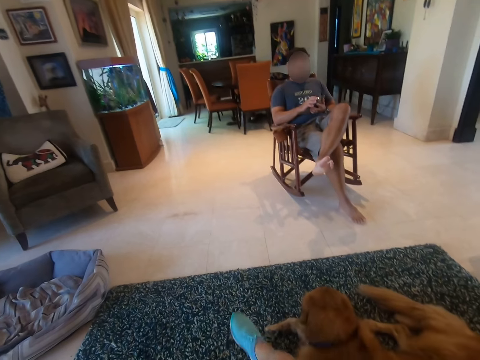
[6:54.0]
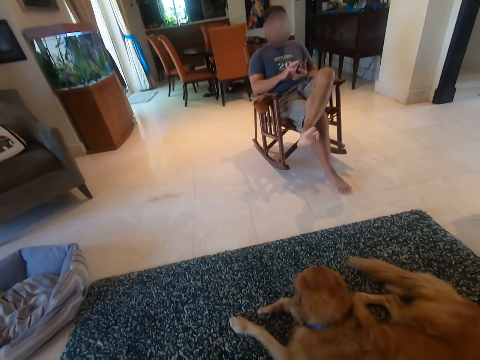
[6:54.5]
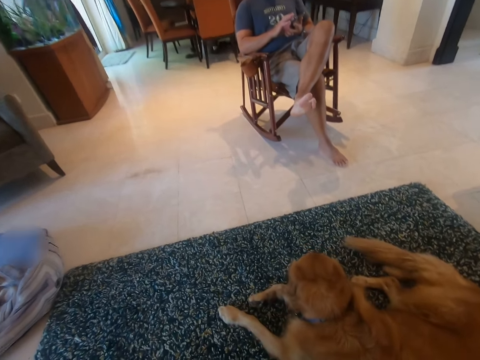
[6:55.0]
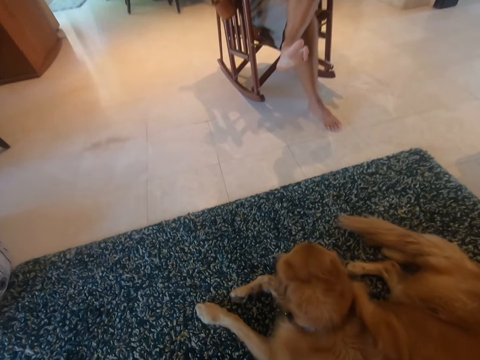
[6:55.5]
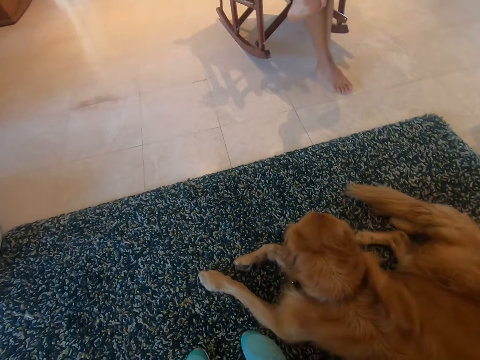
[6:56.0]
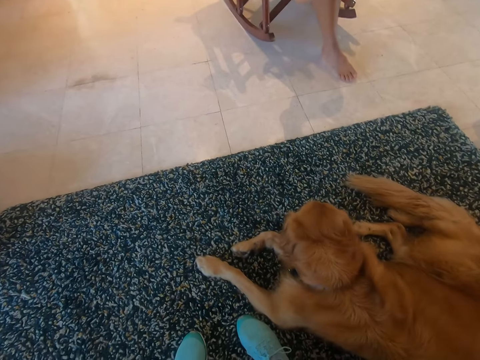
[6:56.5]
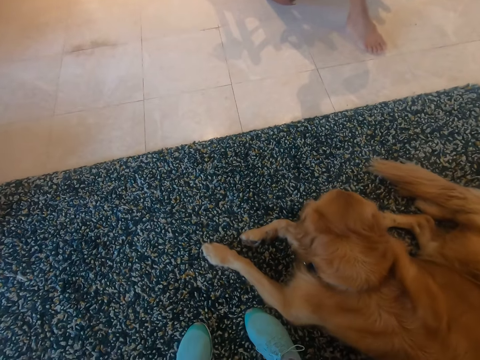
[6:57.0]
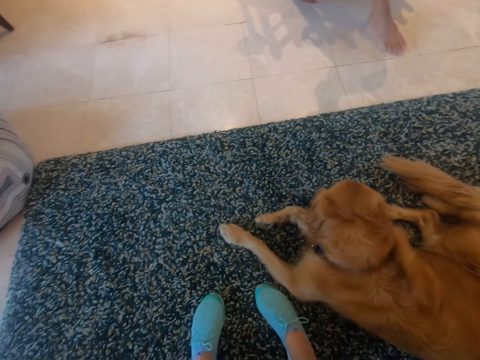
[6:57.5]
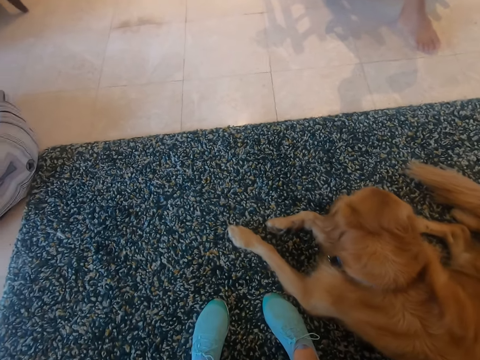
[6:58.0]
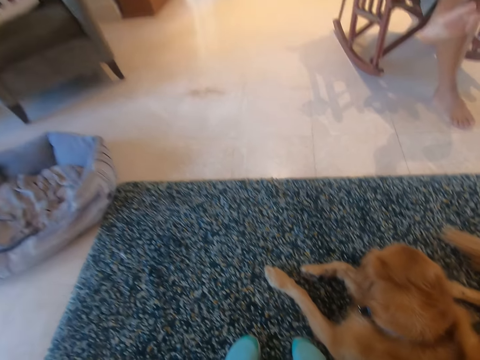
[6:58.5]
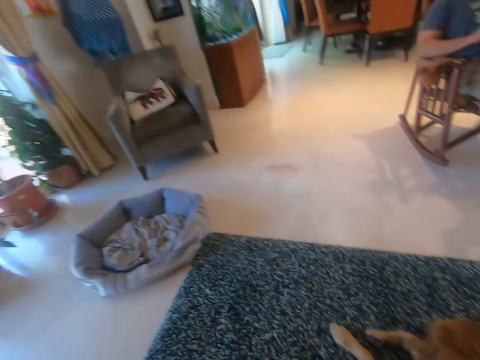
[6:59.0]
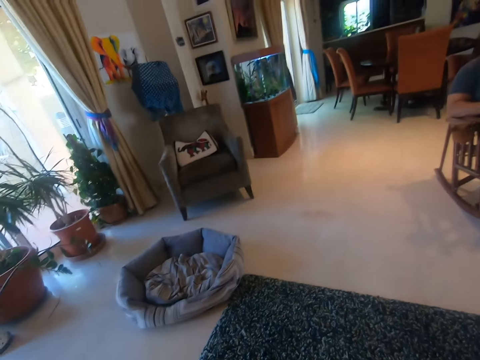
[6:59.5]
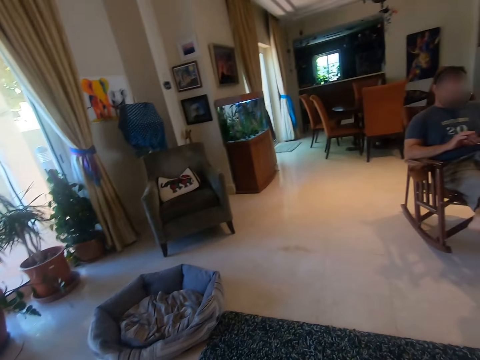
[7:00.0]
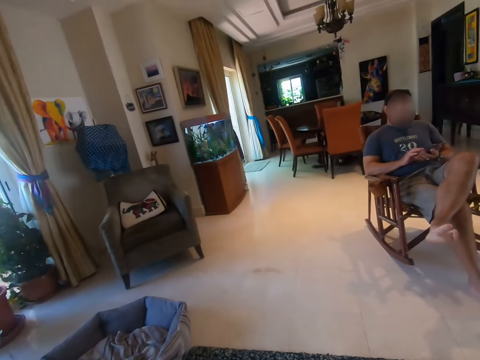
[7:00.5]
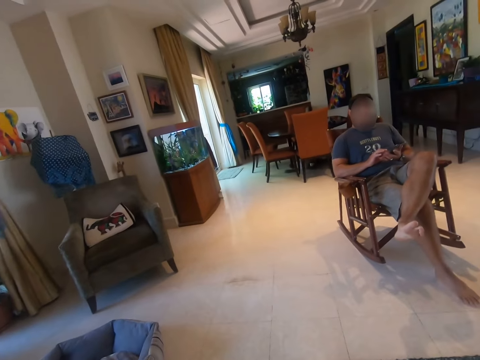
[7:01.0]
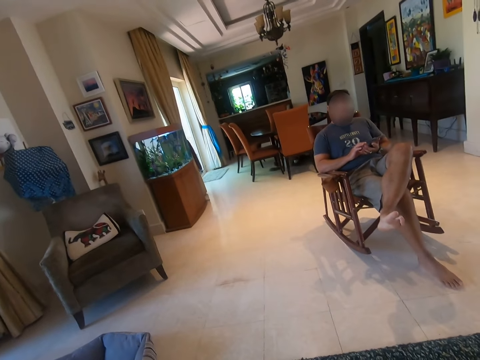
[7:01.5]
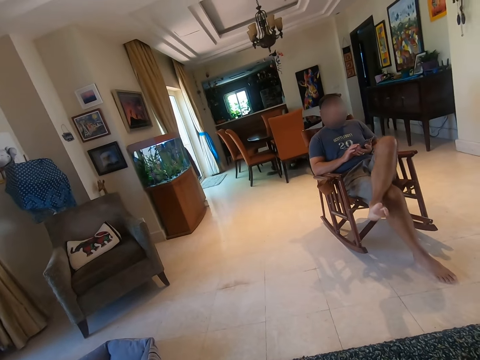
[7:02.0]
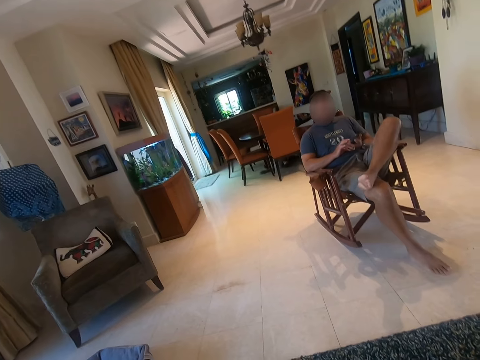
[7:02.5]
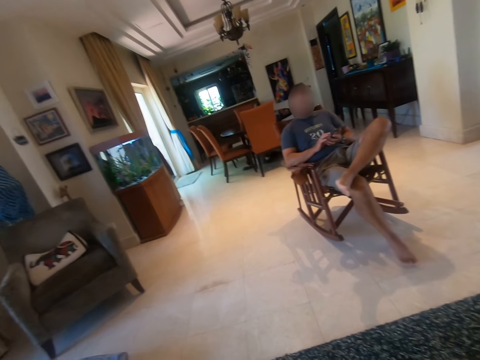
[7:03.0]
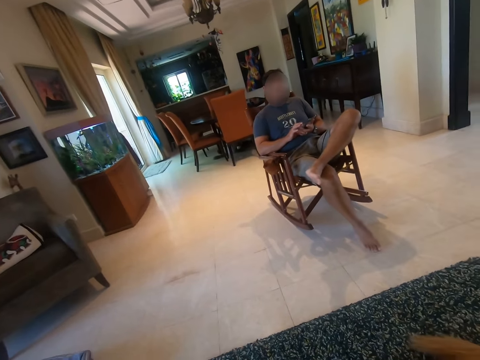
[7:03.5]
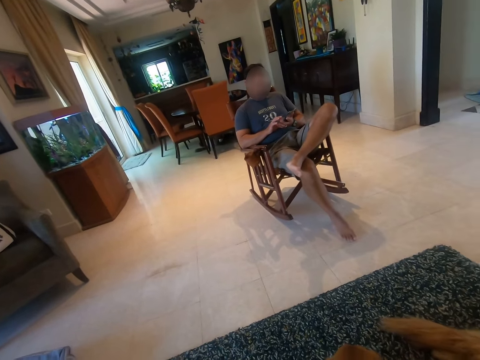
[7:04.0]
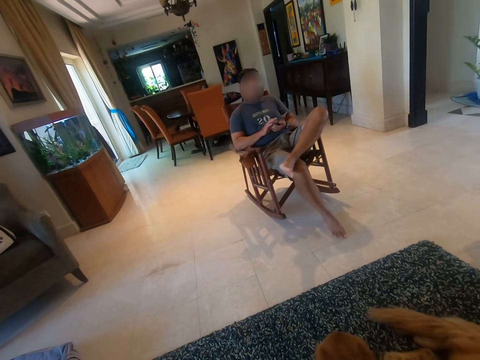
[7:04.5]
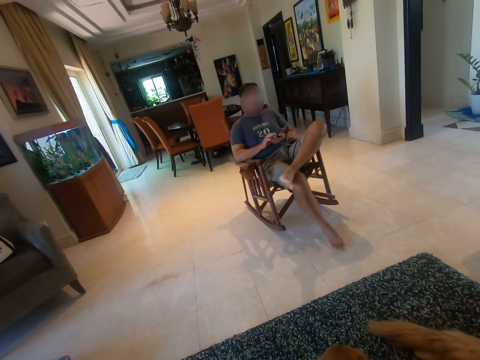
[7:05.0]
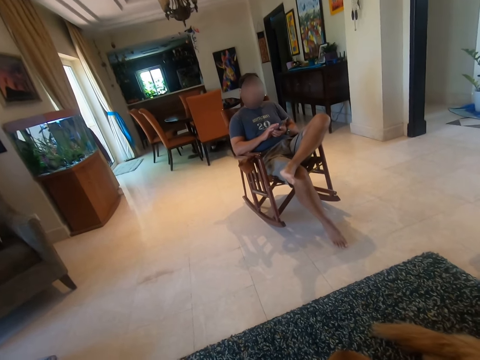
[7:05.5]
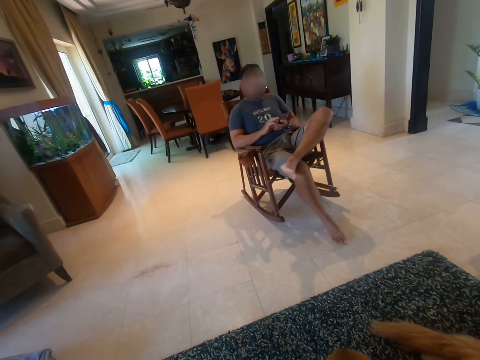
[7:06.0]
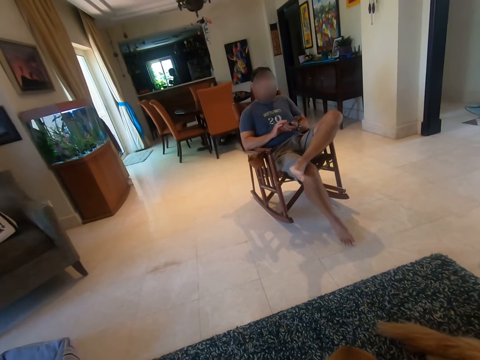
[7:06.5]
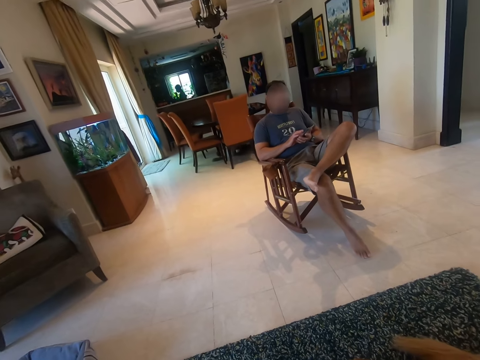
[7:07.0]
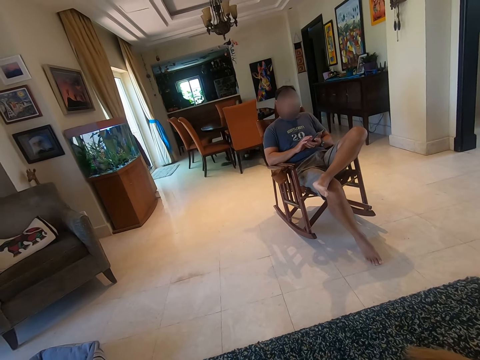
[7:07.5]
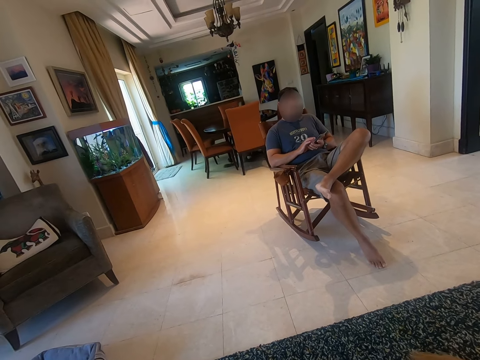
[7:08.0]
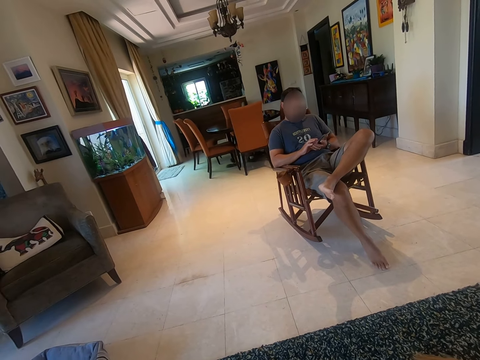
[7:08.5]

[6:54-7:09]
The camera wearer looks around the room. A person talks to the camera wearer. The camera wearer talks to the person. A man walks in the room.

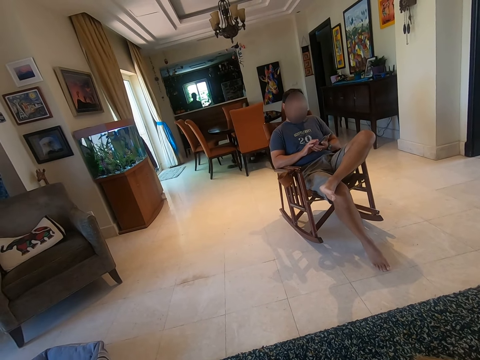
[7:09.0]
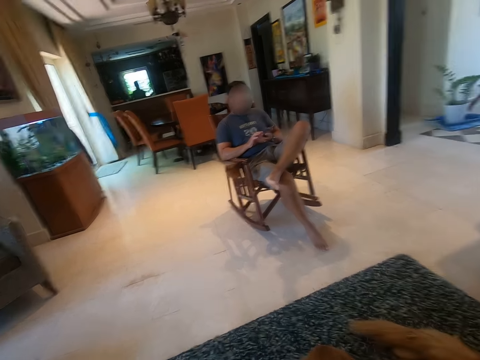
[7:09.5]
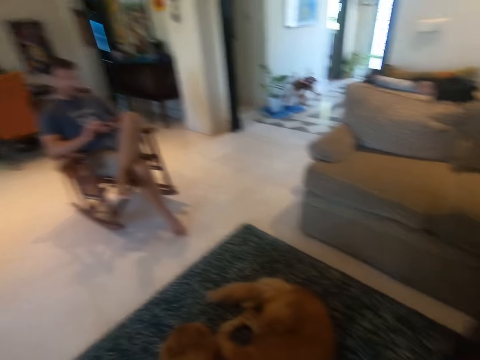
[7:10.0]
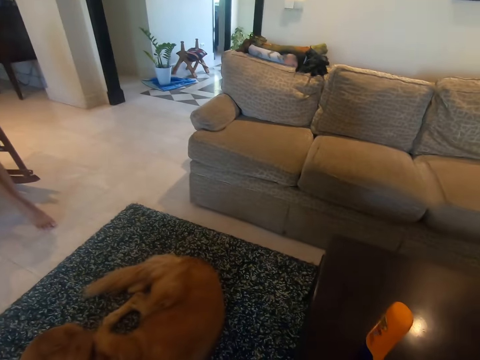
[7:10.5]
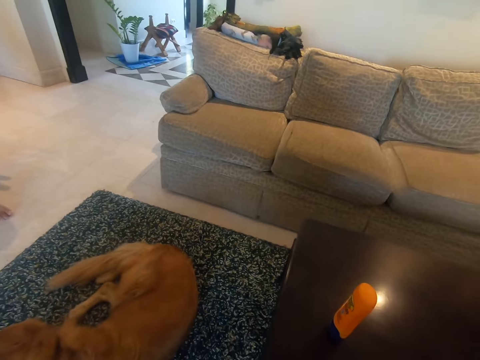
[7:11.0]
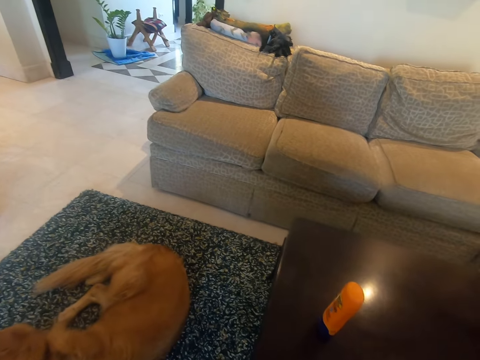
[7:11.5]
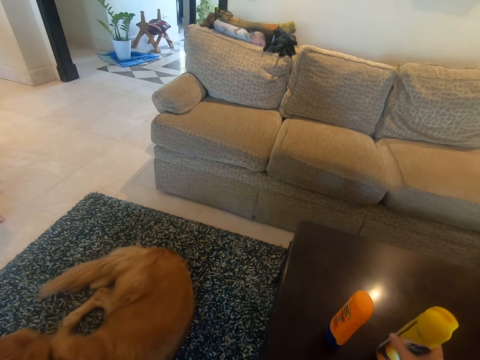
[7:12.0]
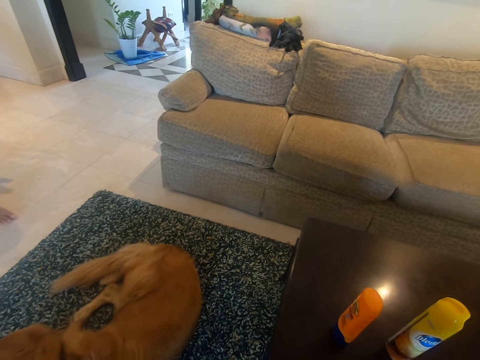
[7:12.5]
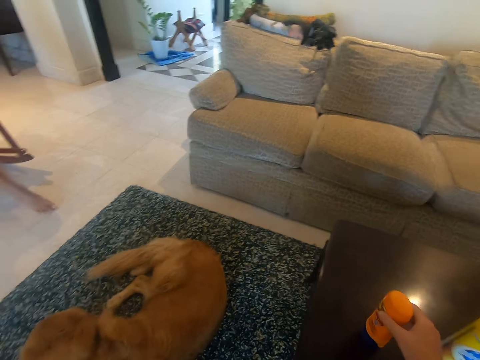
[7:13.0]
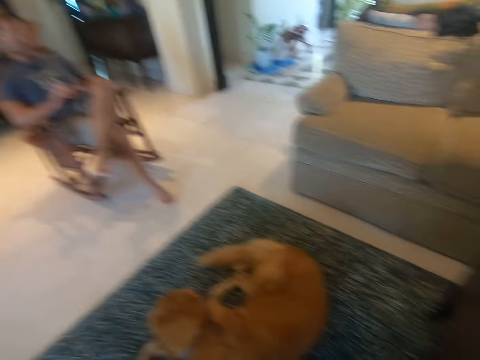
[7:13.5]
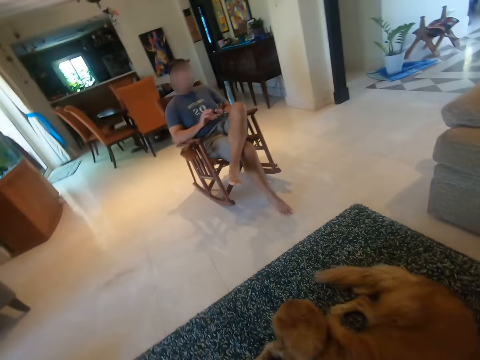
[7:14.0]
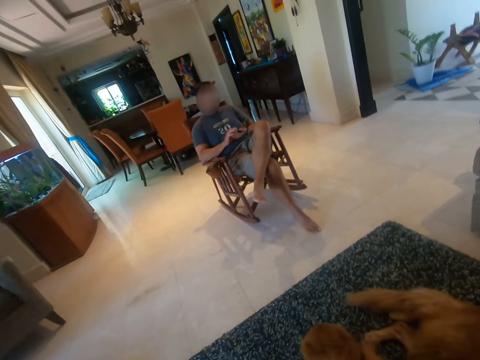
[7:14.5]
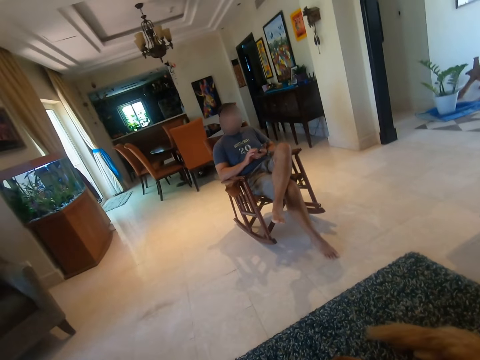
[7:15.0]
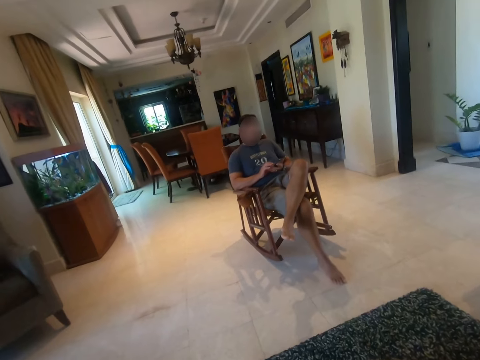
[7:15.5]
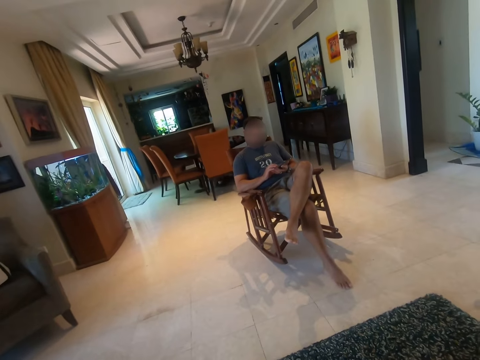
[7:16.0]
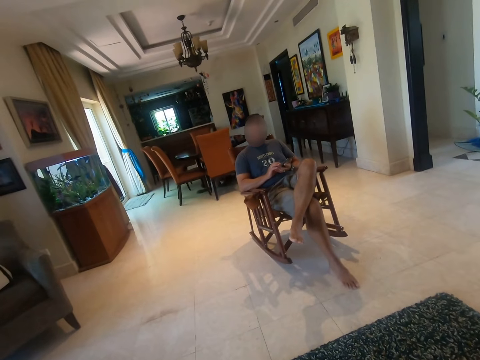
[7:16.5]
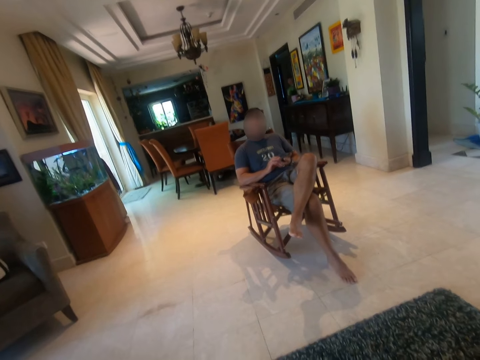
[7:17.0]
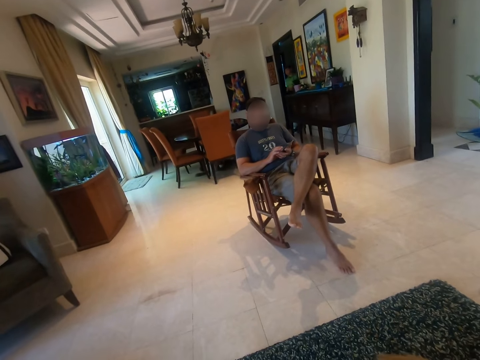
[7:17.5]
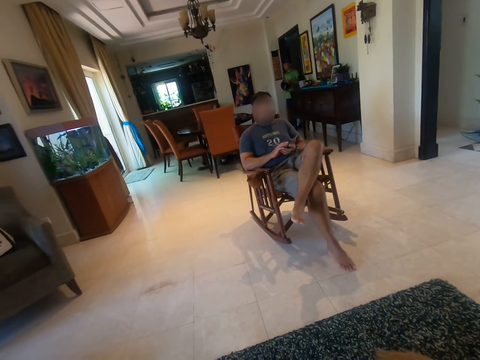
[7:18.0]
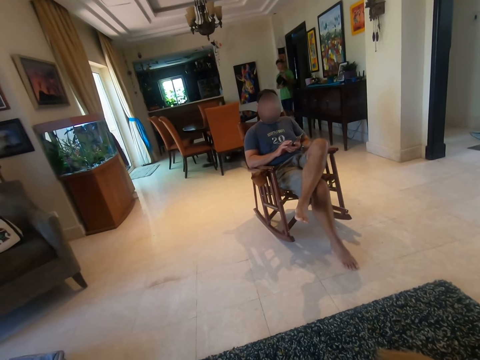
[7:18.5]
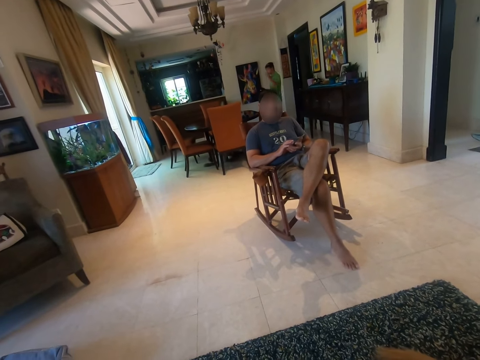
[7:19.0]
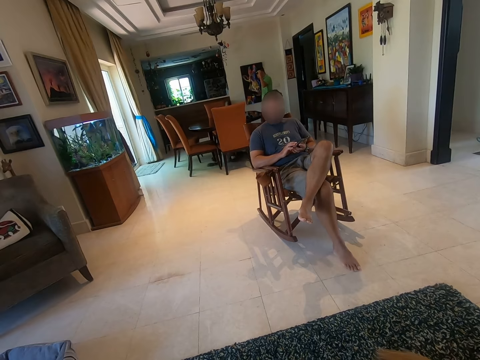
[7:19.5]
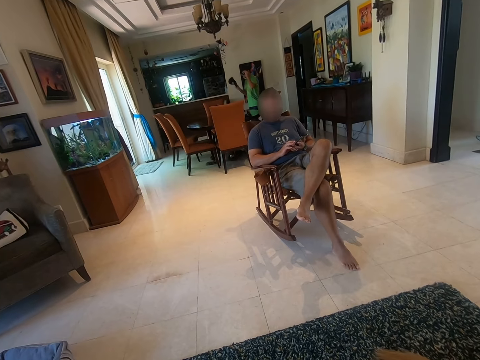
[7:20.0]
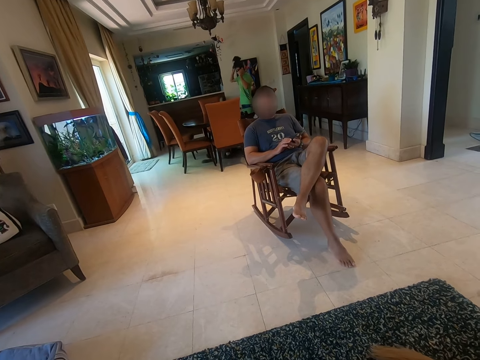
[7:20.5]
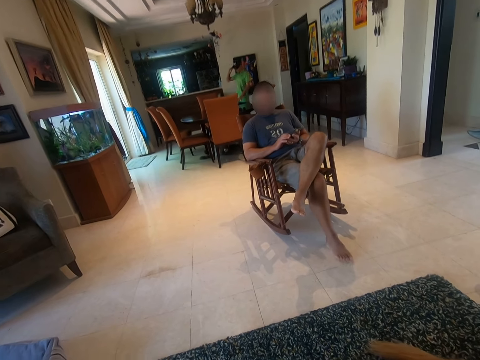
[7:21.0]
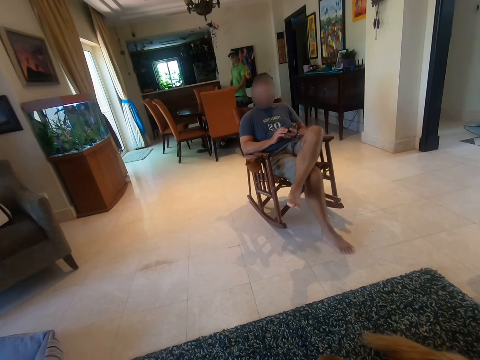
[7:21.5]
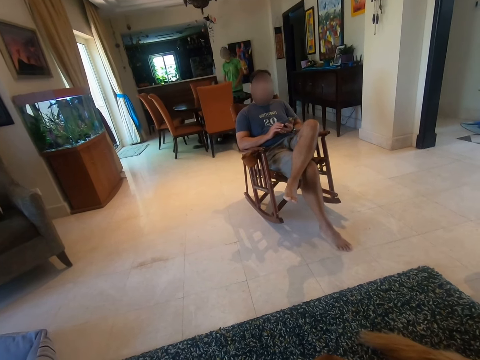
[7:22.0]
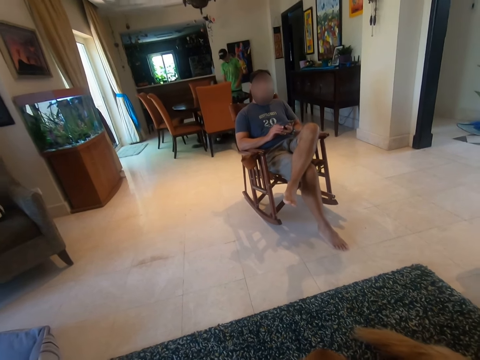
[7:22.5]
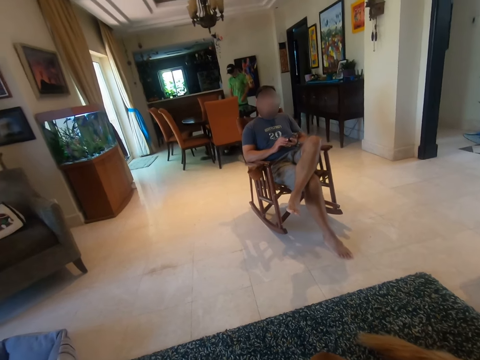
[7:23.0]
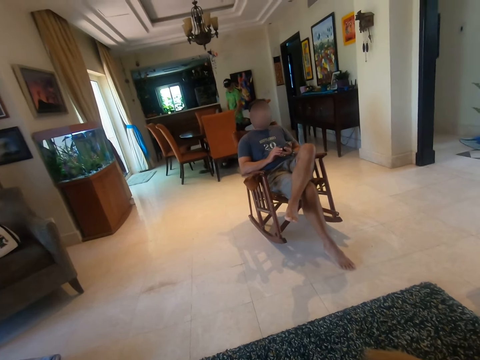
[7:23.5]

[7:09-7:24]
The camera wearer looks around the room. They place the lotion on the table. They pick up the sunscreen lotion from the table. A person scrolls through the phone. A man walks in the room. The man wears the cap.
